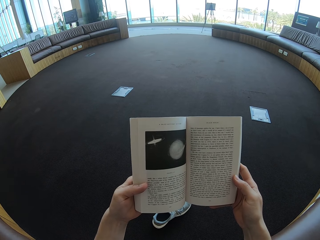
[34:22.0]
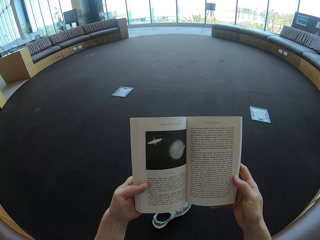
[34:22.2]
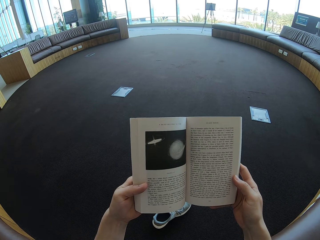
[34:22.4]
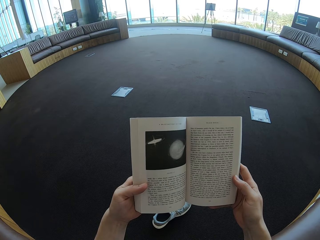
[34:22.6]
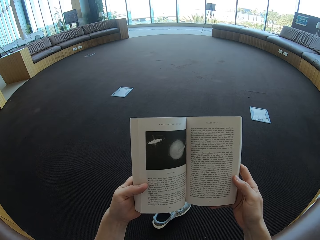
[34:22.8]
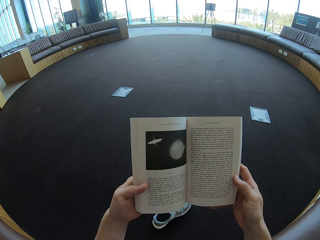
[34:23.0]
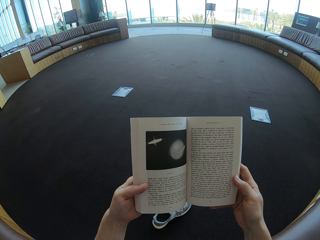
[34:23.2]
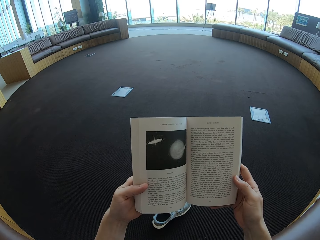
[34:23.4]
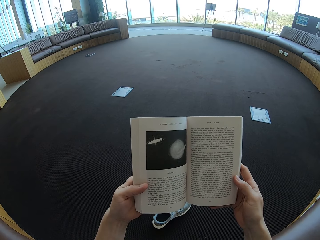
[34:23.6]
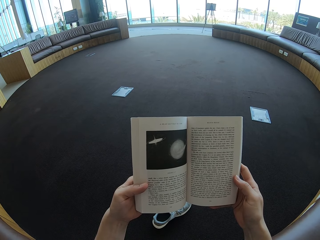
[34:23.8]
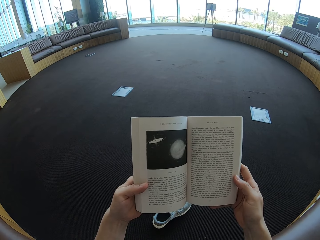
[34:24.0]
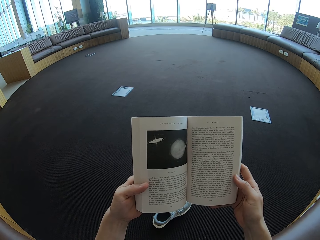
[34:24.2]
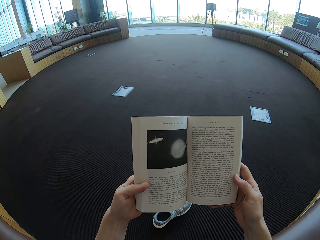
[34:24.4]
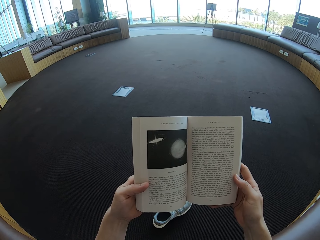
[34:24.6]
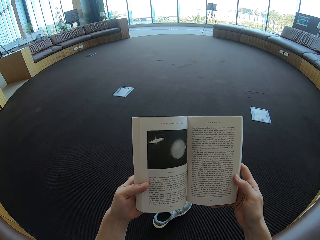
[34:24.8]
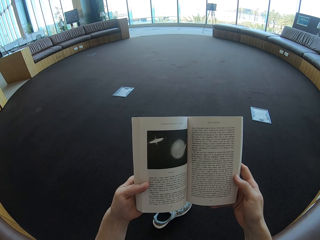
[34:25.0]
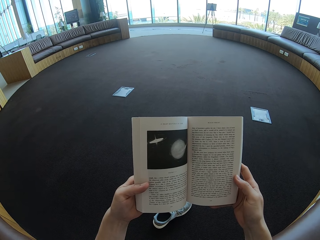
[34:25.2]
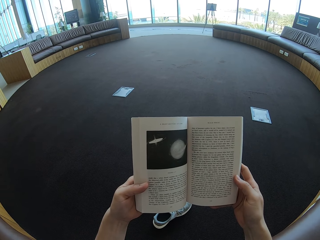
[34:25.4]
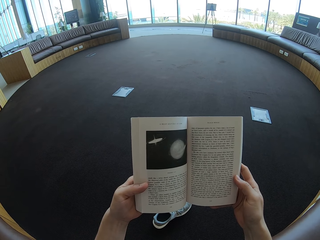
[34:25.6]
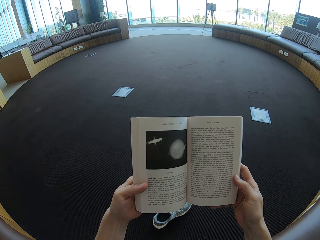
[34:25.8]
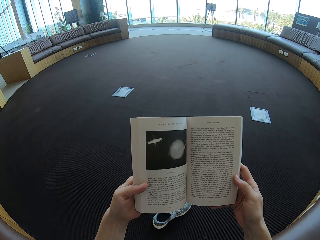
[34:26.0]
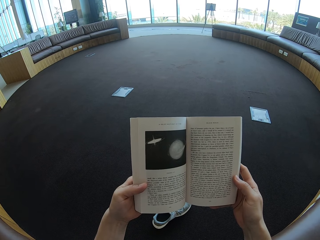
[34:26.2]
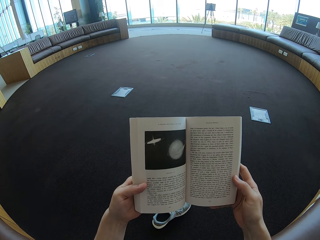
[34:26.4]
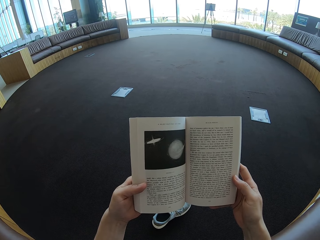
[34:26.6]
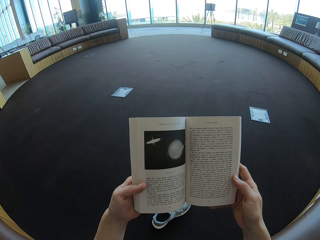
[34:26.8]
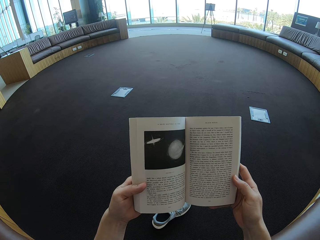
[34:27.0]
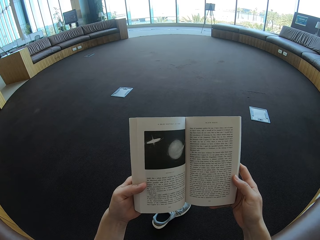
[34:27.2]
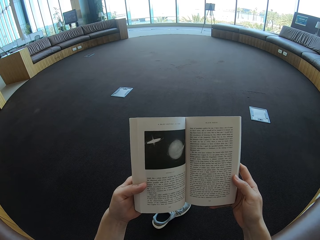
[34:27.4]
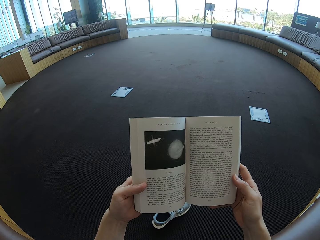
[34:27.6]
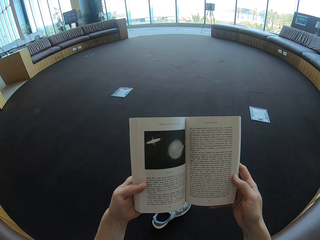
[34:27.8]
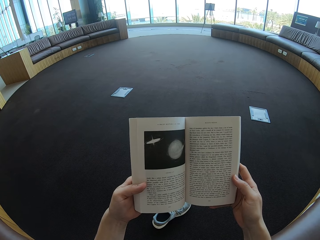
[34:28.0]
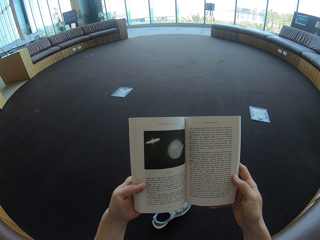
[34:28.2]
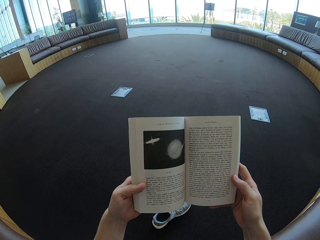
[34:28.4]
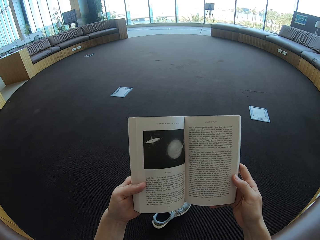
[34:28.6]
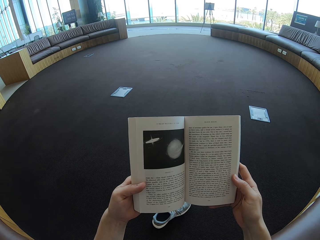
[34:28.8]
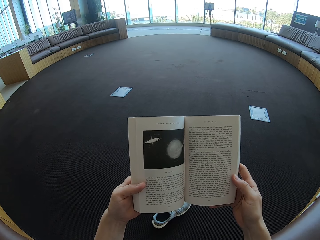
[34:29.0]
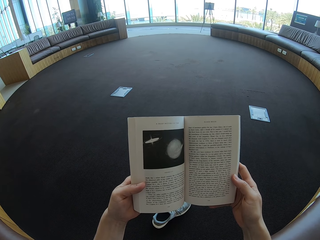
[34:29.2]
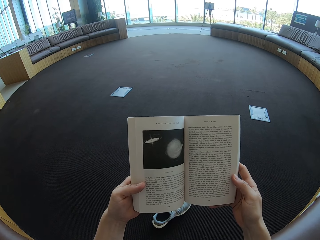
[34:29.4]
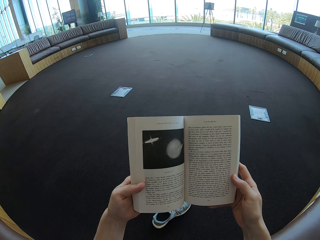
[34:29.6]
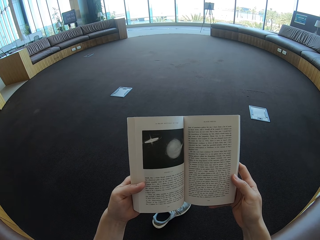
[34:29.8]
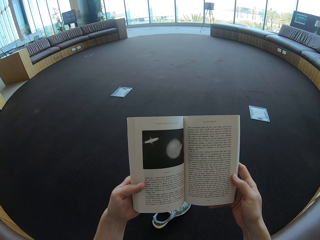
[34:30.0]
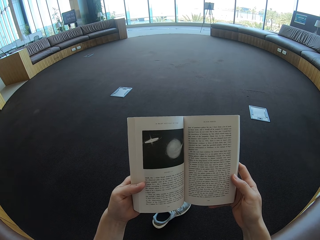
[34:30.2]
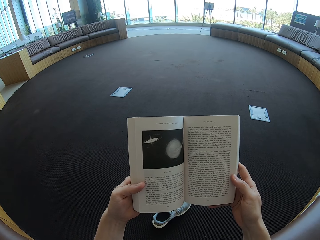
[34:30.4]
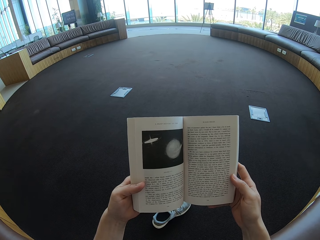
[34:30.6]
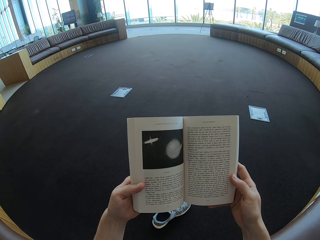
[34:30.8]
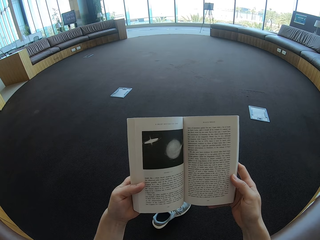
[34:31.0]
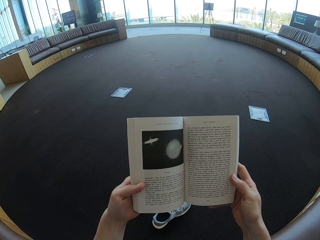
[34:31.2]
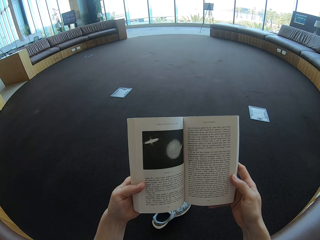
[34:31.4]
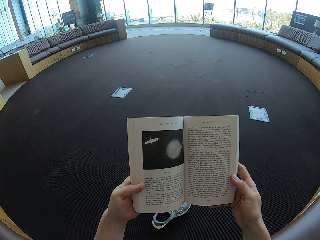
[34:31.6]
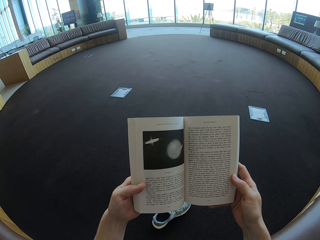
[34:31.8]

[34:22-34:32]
The camera wearer looks on the story book.

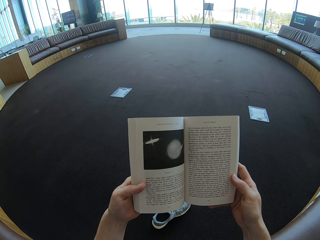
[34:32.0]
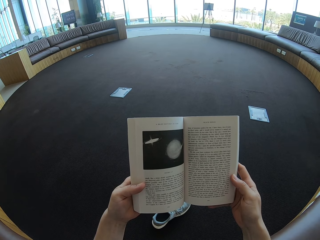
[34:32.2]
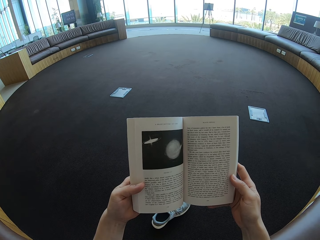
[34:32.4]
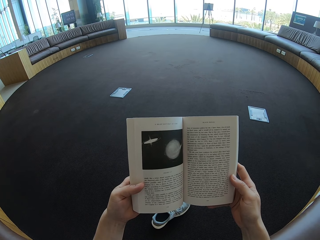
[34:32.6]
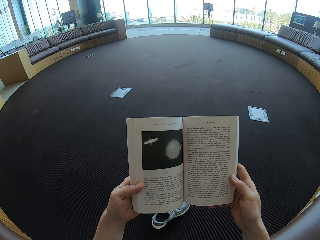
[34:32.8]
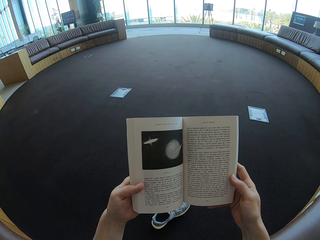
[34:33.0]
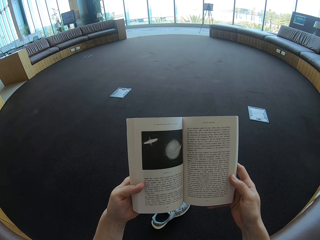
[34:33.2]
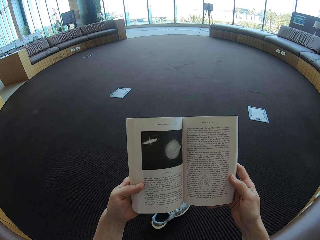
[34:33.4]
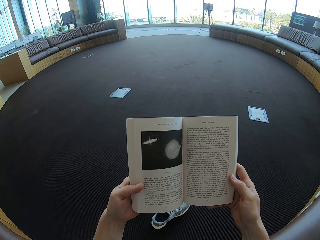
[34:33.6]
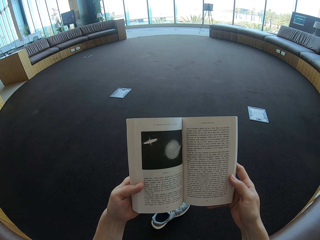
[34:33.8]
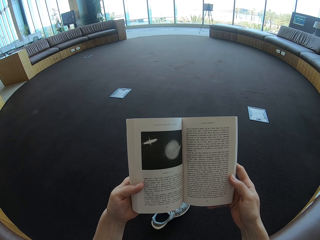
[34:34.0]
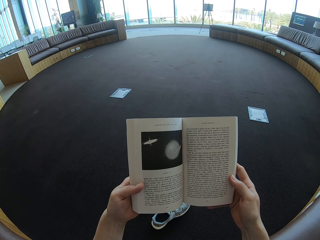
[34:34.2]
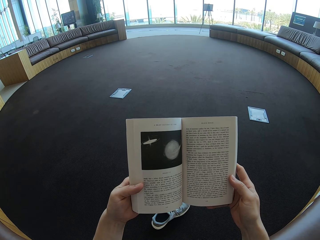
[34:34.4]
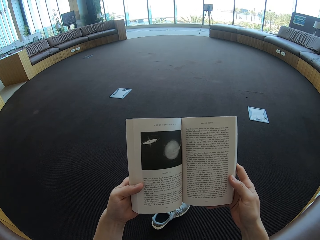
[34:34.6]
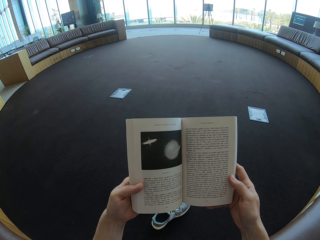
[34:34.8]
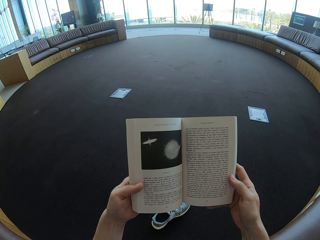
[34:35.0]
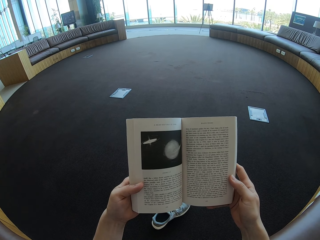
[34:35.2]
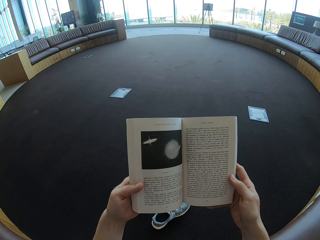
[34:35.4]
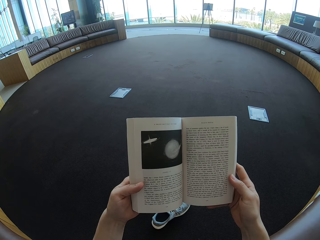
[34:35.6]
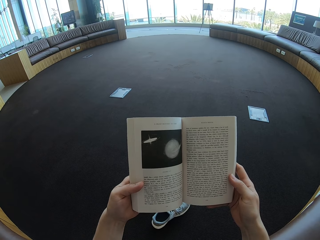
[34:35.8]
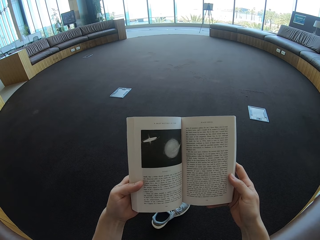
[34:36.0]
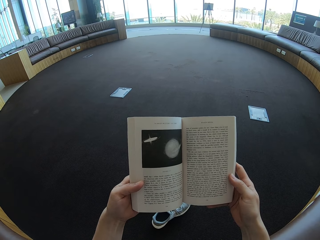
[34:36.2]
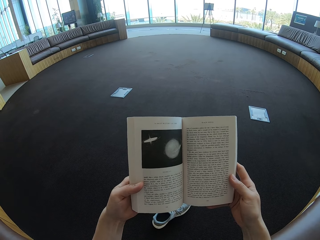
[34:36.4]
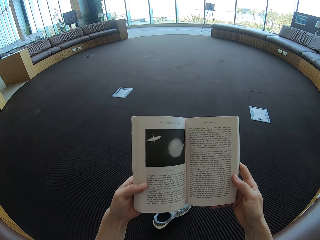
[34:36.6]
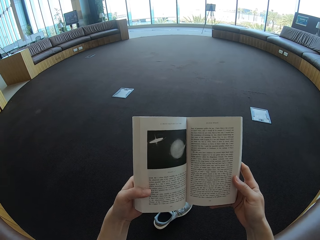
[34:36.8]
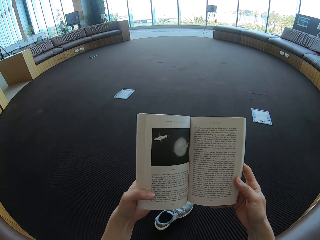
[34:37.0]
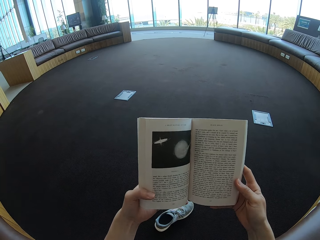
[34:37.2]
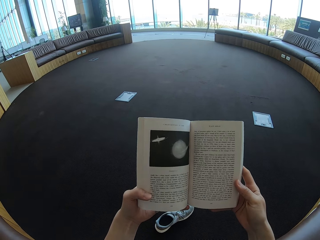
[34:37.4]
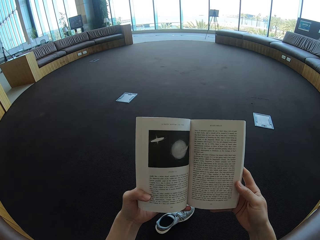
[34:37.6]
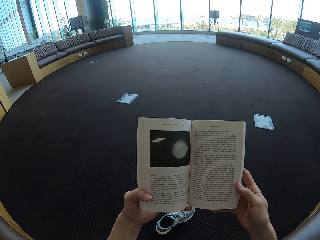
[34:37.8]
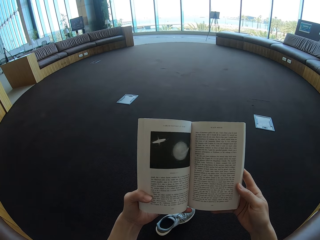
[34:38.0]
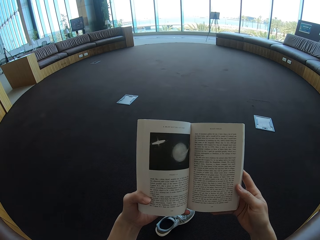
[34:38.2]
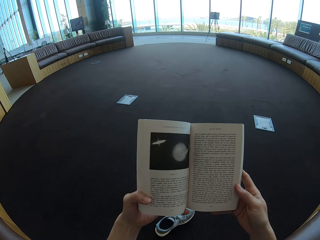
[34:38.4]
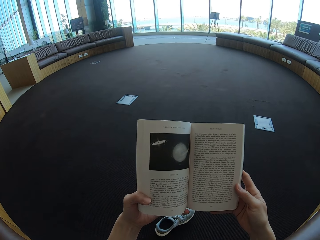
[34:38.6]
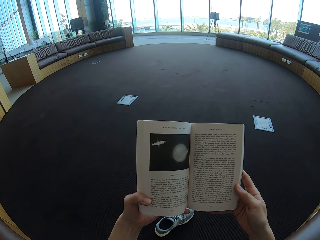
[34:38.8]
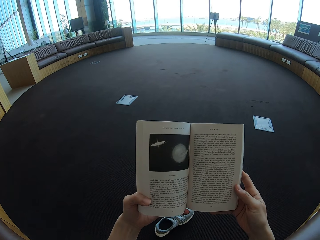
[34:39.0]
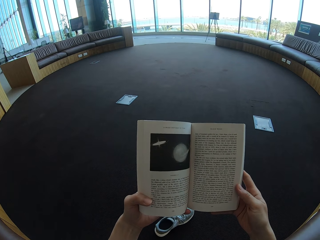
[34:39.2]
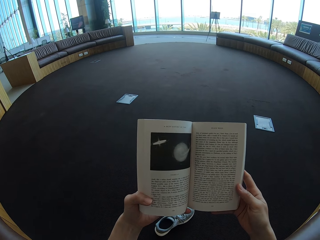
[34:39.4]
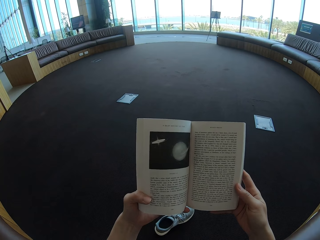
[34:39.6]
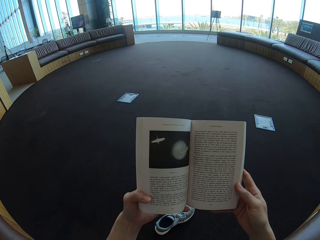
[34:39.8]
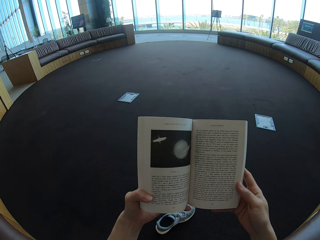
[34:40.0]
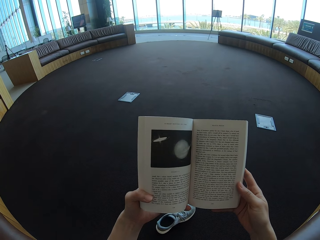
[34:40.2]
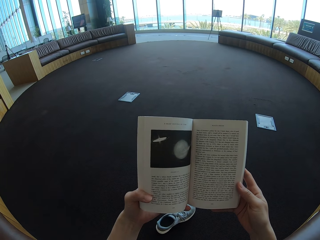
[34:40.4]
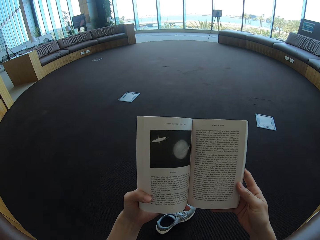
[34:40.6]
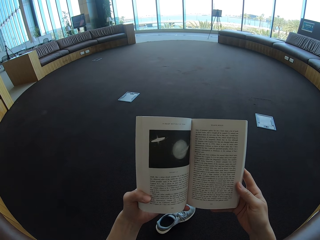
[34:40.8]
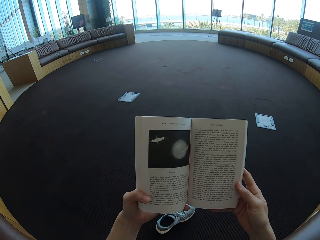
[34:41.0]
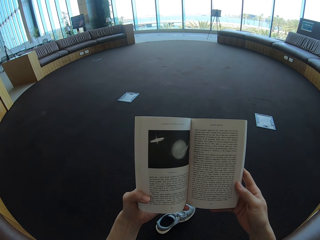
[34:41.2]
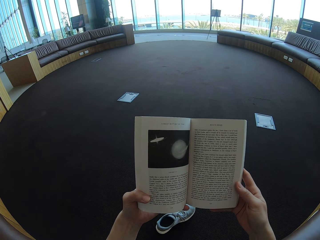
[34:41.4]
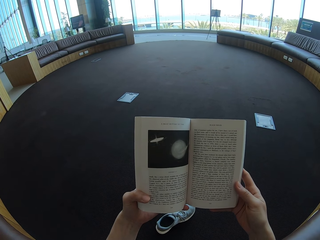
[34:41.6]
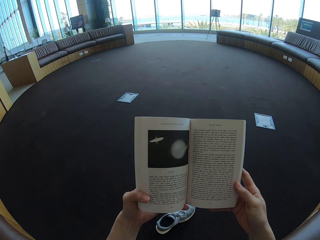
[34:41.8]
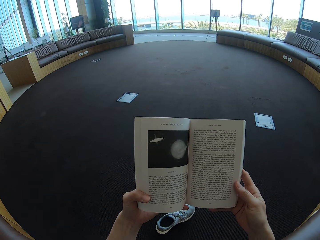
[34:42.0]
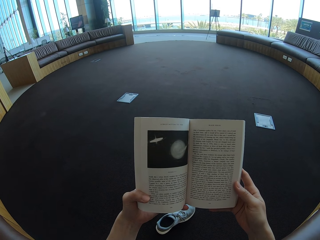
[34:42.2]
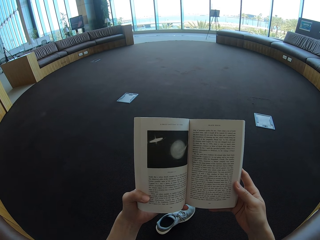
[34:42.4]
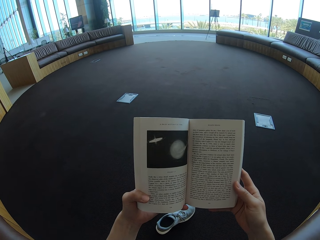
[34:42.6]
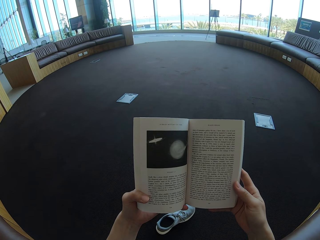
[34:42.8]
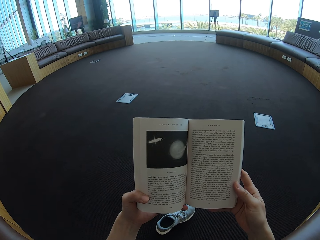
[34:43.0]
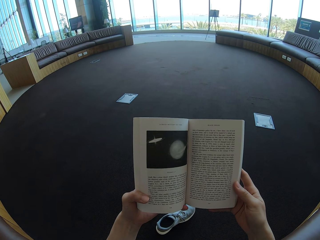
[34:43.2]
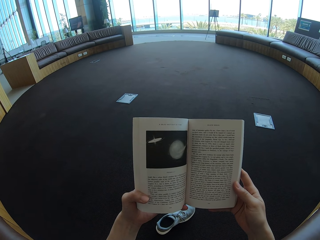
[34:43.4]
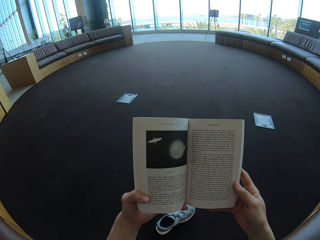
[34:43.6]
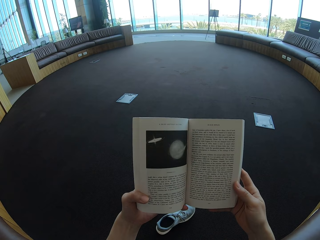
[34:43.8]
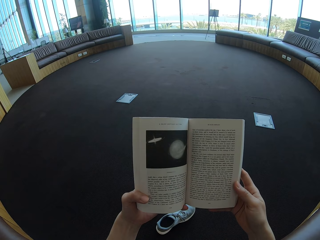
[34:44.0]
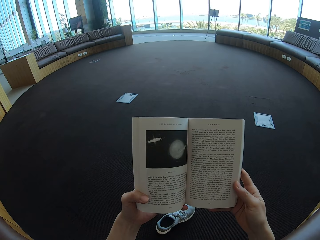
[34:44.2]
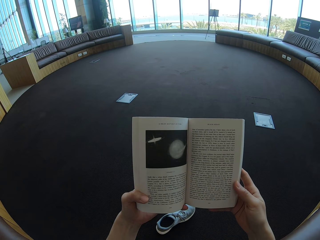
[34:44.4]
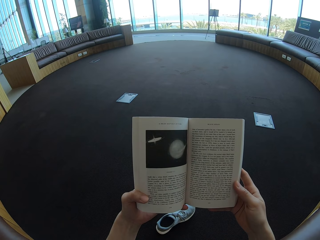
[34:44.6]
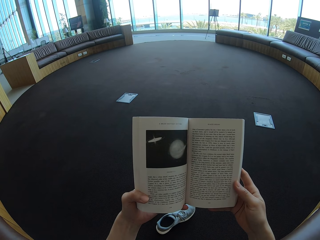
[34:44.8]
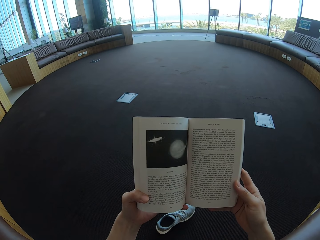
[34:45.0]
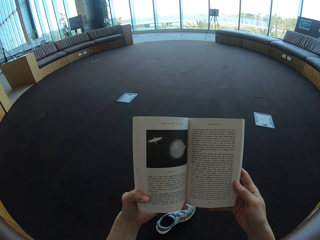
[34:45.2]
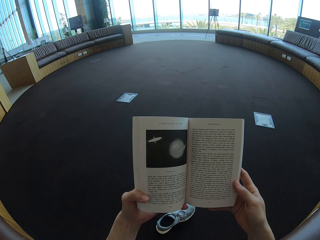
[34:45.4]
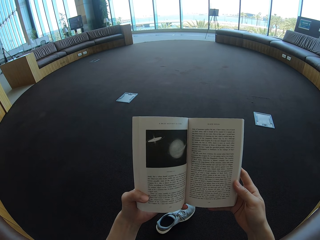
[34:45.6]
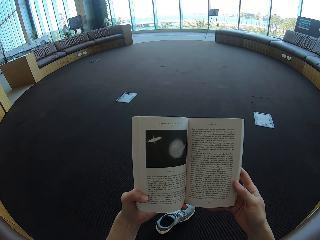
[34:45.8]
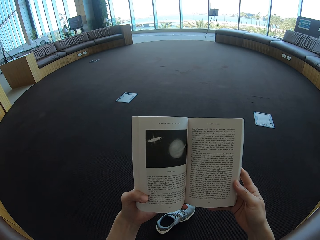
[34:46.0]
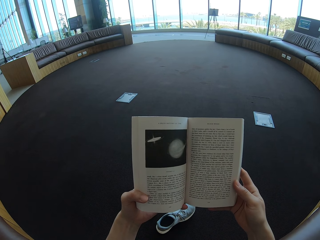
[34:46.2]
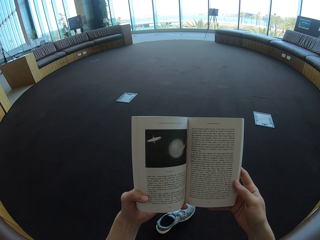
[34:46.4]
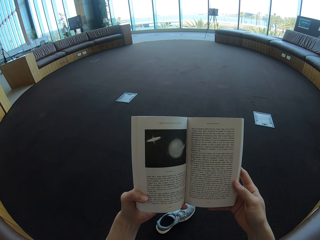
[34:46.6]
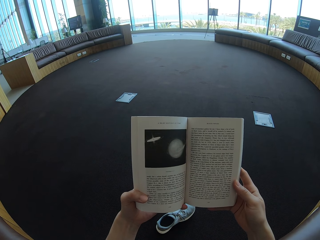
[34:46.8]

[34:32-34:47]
The camera wearer holds the story book. They read the story book.
